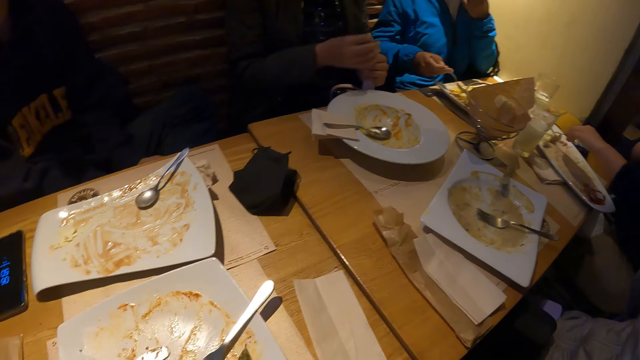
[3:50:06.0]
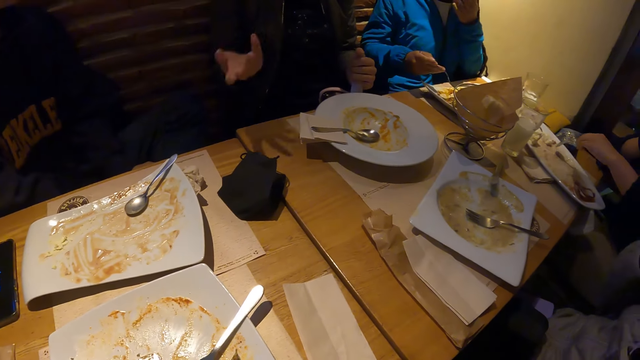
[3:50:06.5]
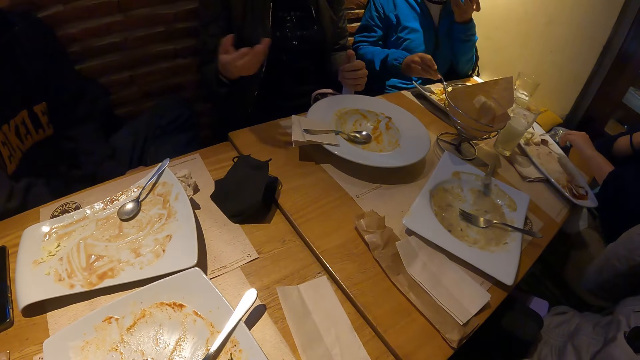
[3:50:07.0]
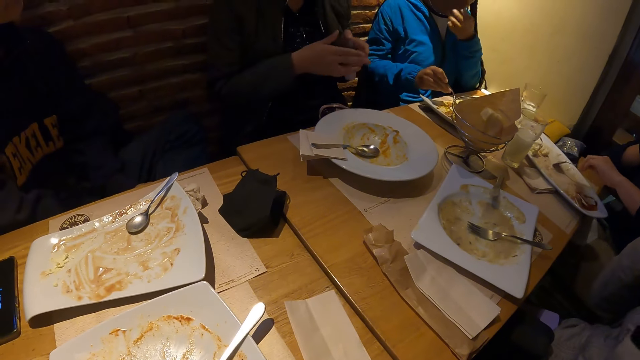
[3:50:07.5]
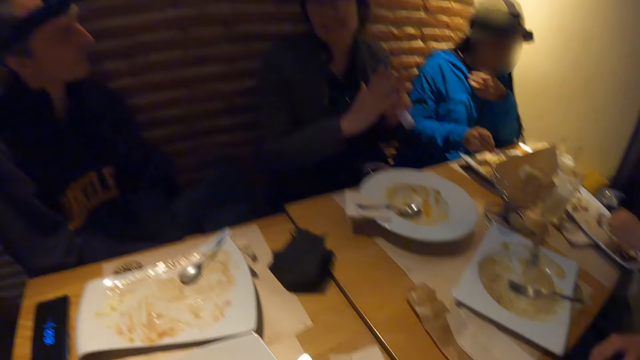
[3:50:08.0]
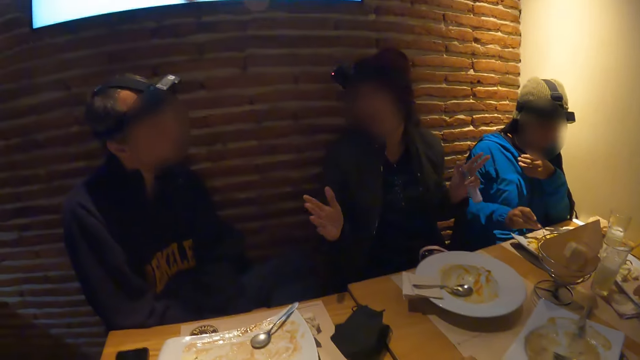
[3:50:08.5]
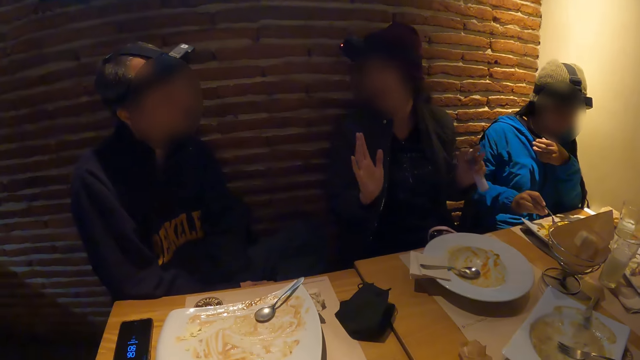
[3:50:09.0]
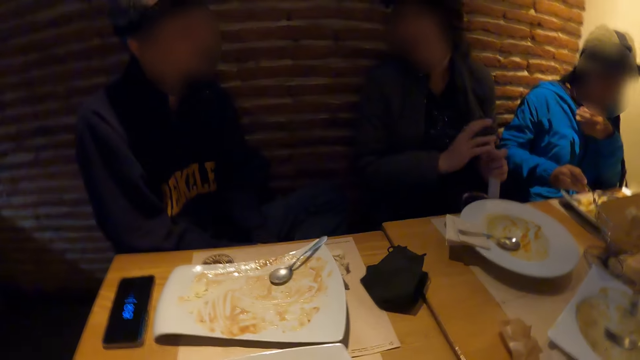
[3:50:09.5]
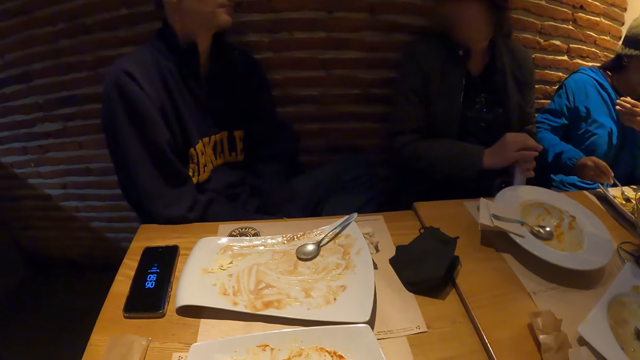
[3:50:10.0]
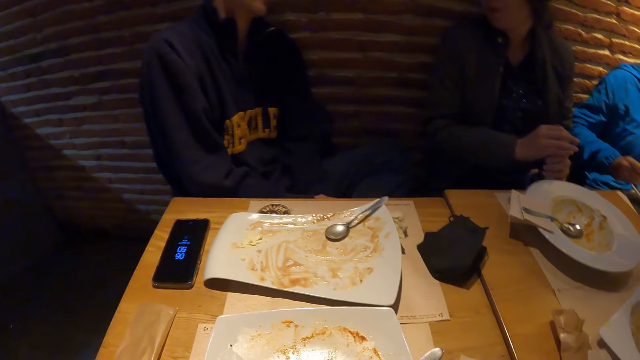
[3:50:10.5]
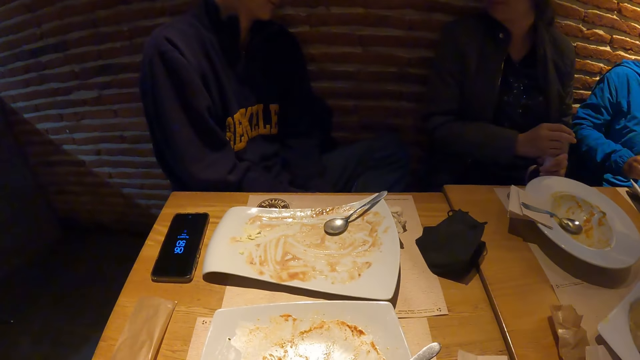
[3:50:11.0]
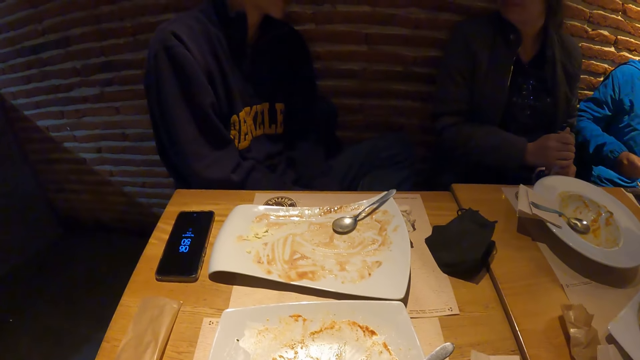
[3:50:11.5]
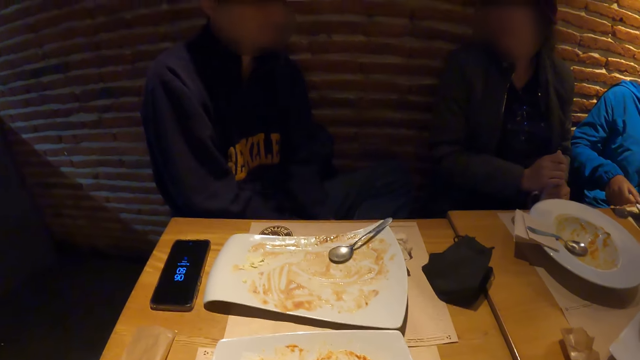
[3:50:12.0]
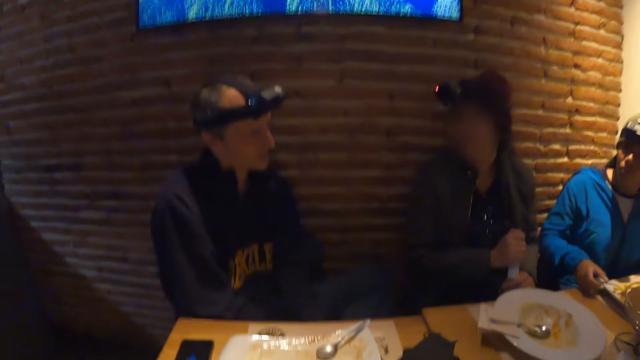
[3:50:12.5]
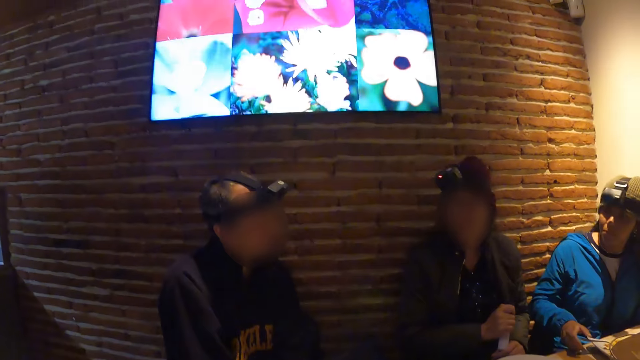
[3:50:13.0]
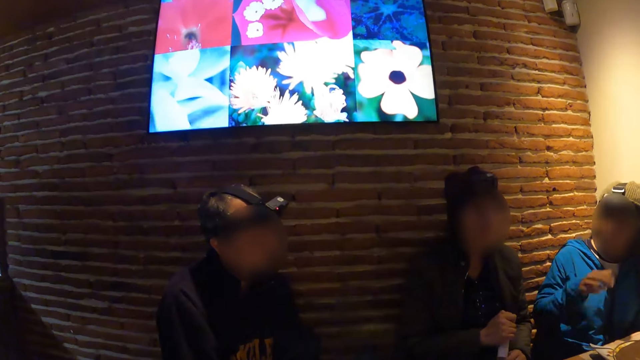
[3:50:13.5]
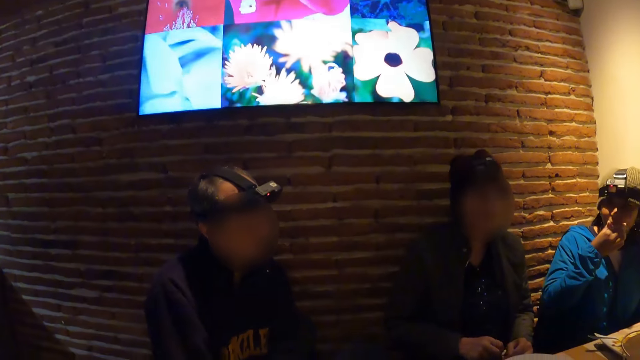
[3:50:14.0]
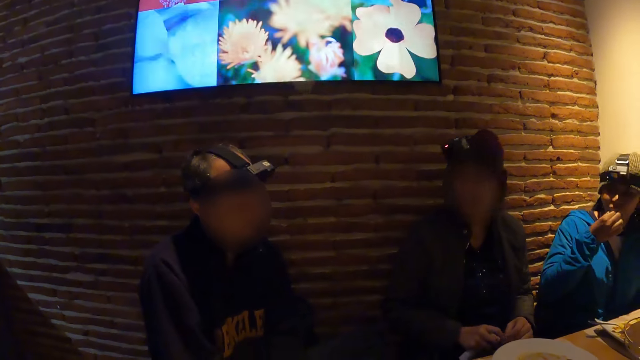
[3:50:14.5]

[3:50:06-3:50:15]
A woman gathers food in the plate with the spoon in her left hand. Another woman picks the bottle from the table with her left hand. A third woman gathers food in the plate with the fork in her right hand. The second woman places her right hand on the bottle in her left hand.

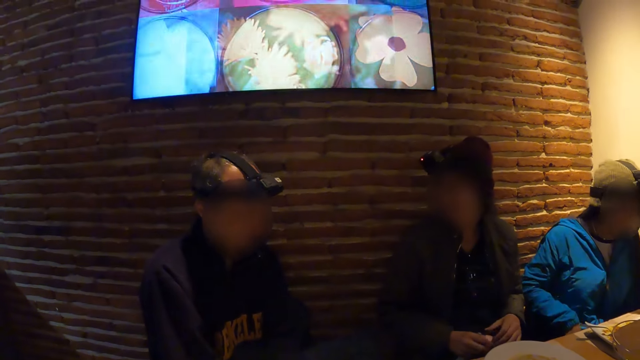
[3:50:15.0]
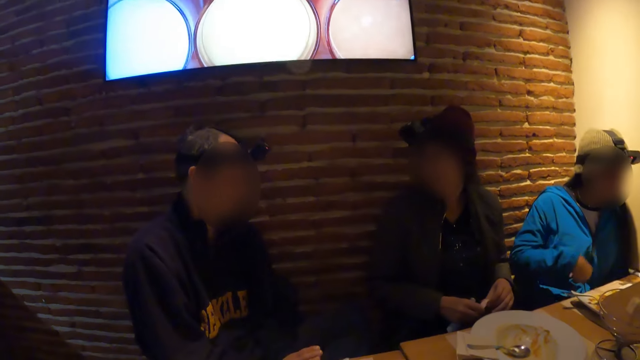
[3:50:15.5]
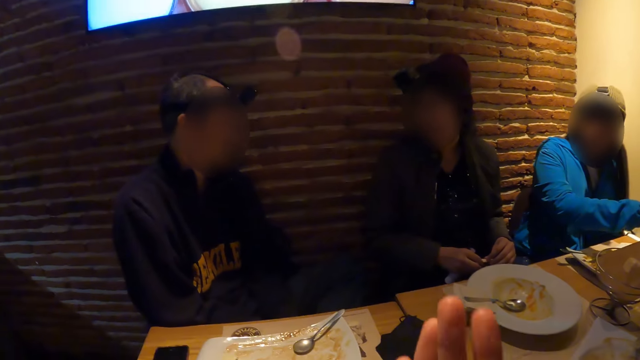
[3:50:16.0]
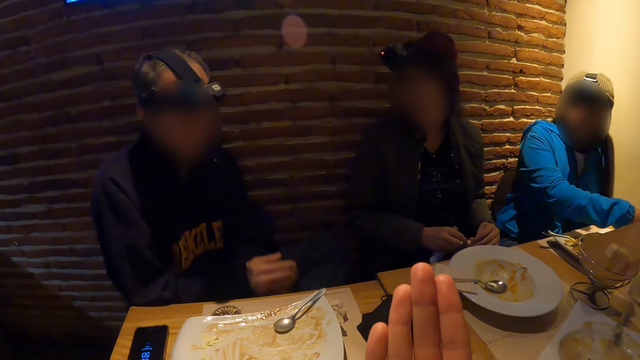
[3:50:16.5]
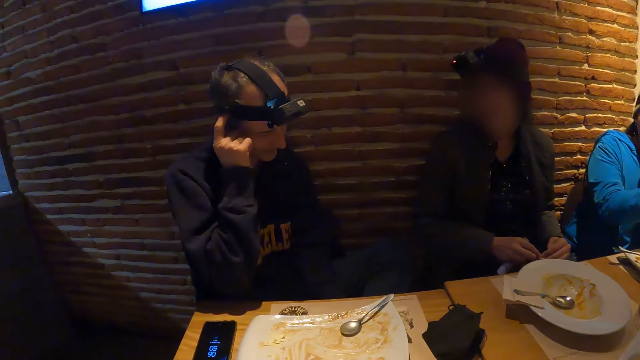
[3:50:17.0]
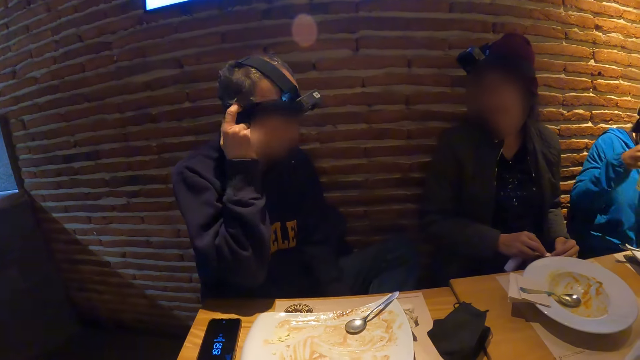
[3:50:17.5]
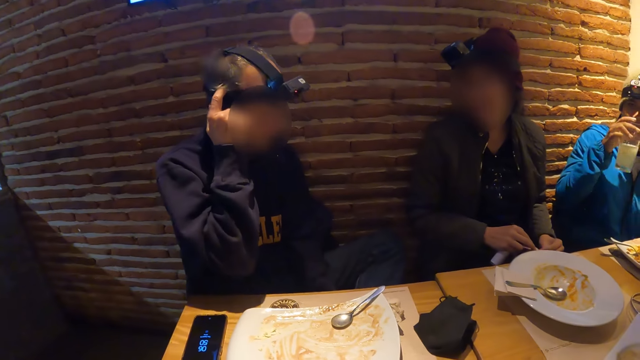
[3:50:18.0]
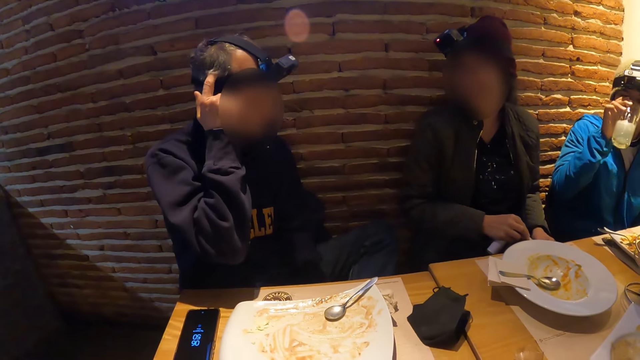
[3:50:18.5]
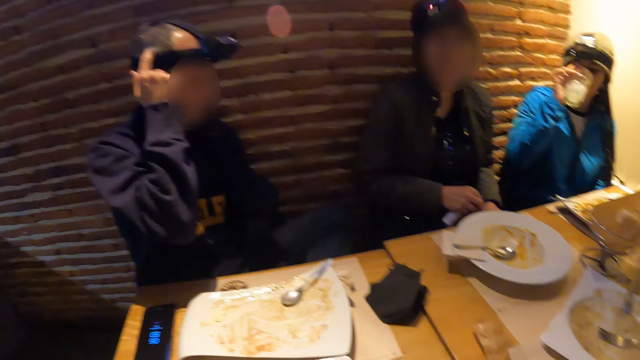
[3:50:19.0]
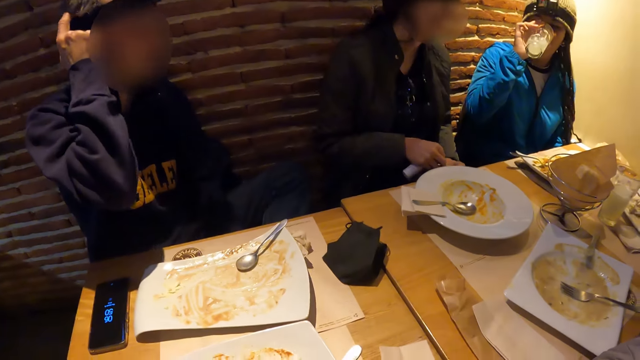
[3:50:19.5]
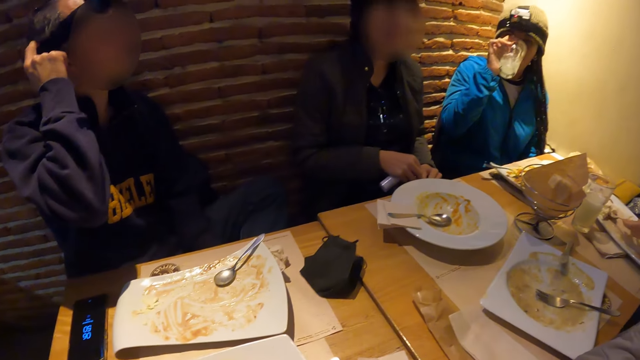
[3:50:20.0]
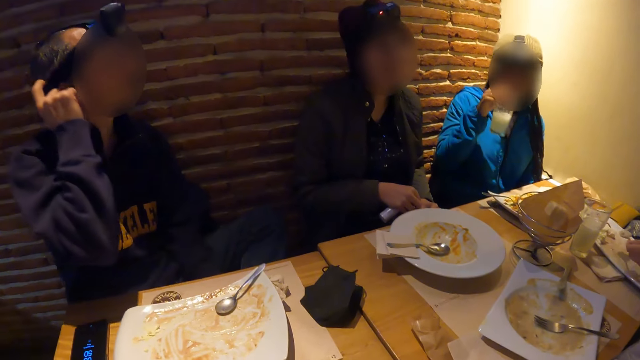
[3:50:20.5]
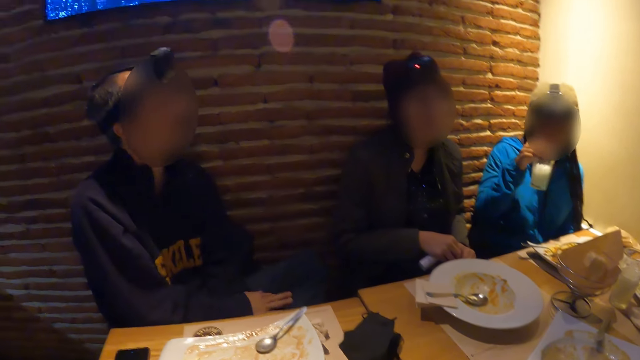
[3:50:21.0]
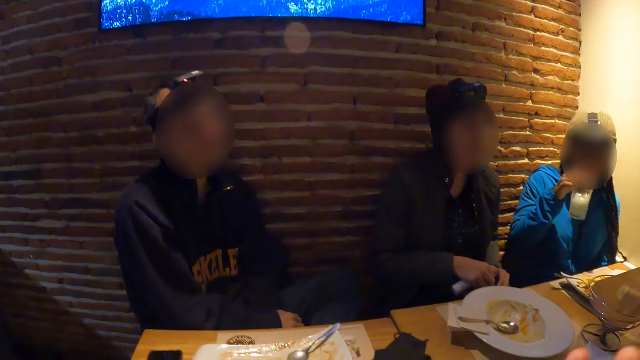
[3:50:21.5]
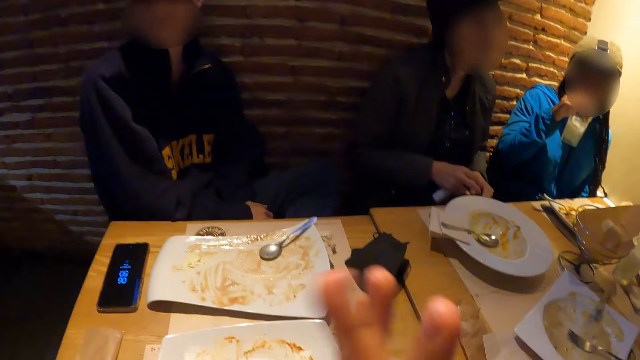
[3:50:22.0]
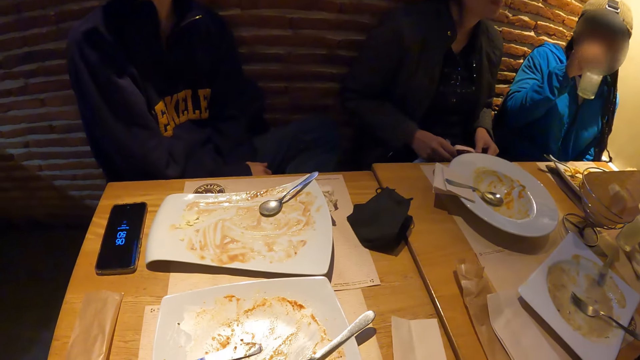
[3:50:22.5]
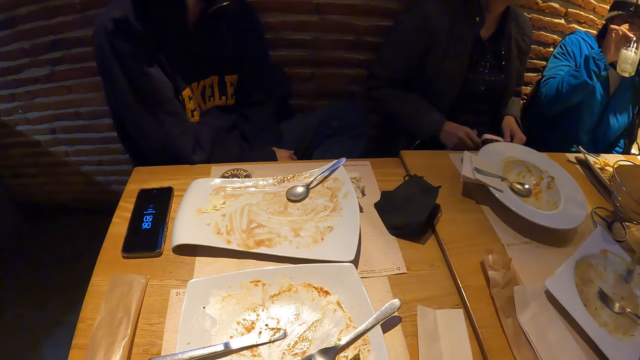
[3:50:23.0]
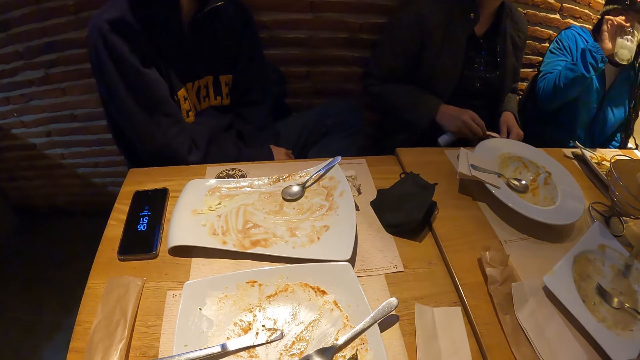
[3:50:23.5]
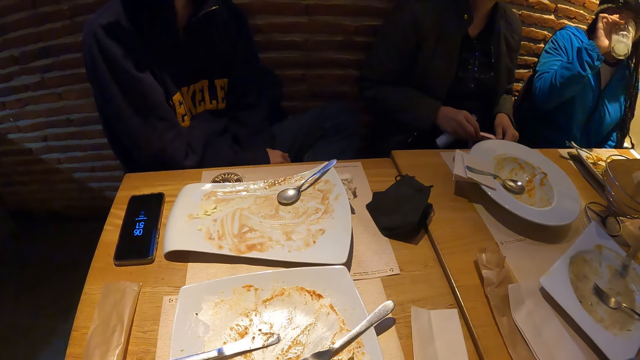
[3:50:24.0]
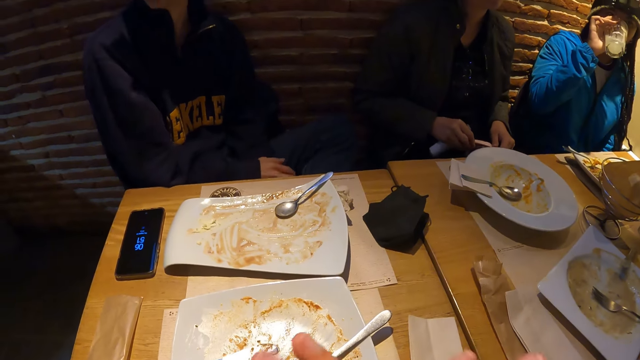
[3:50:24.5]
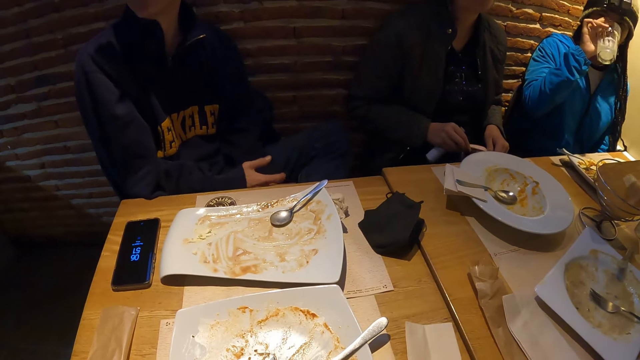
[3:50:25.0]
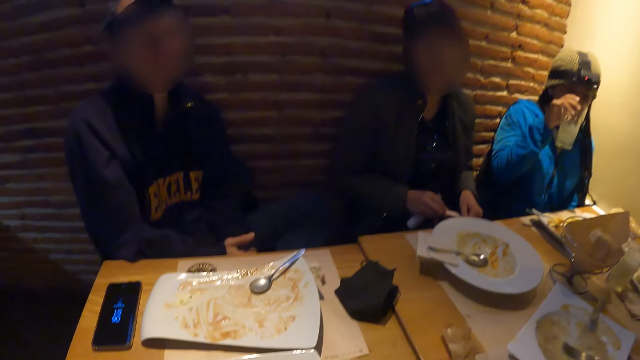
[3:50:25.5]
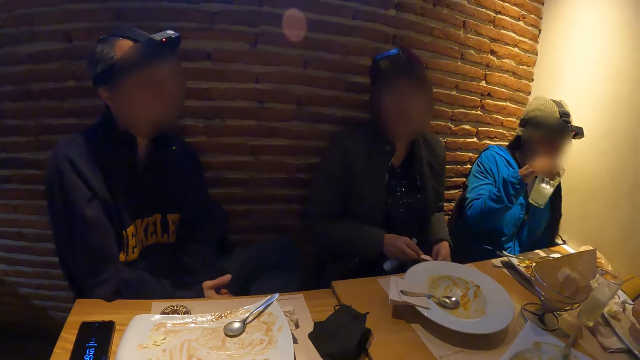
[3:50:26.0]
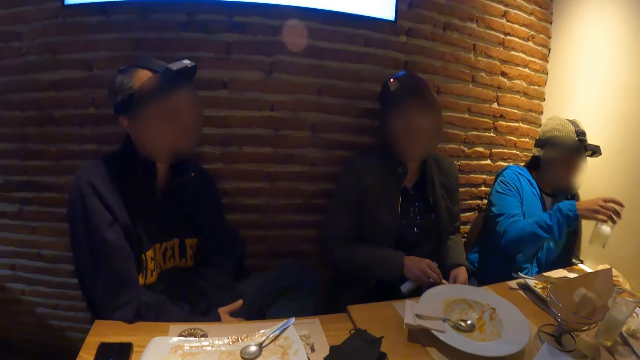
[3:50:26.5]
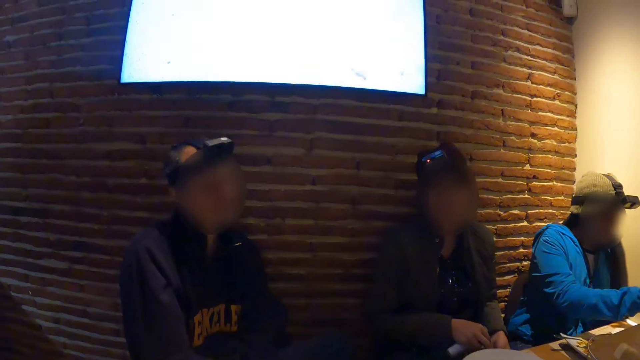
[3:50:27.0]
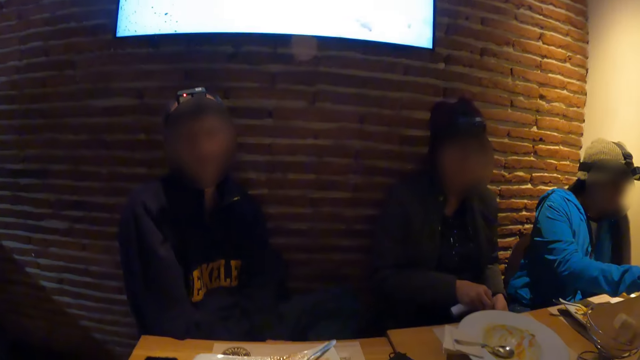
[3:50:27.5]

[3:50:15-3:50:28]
A woman holds a bag strap with both hands. The camera wearer looks around and looks at the hand. A man itches his hair with his right hand. Another woman drinks juice from a tumbler in her right hand. The camera wearer looks around and criss-crosses the hands.
